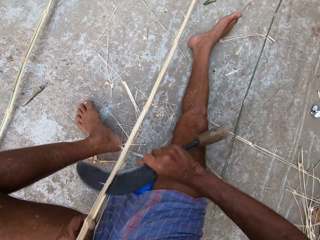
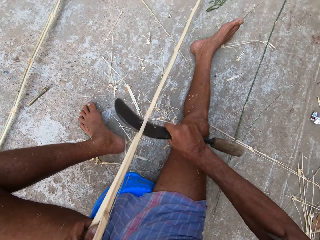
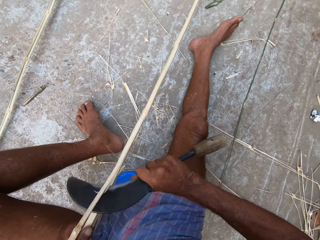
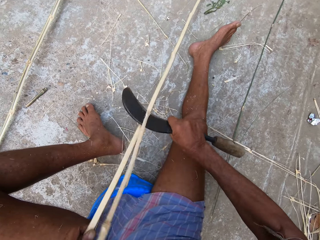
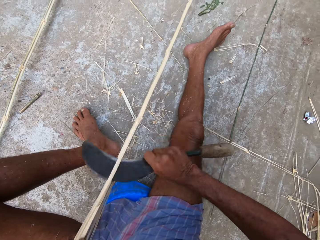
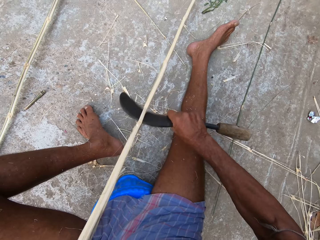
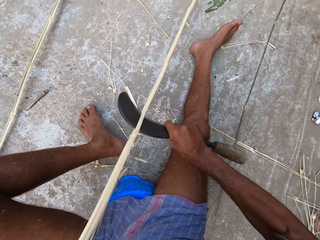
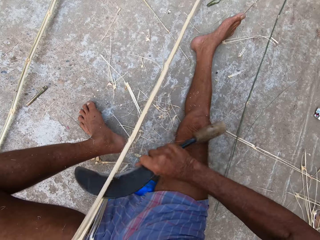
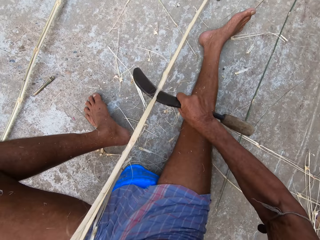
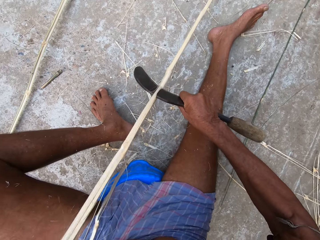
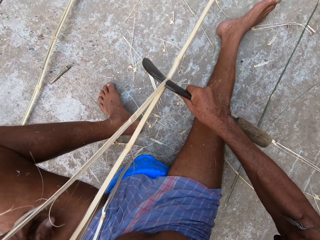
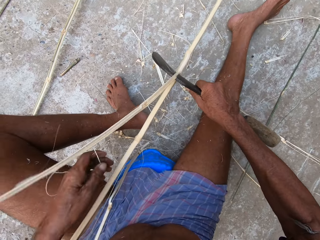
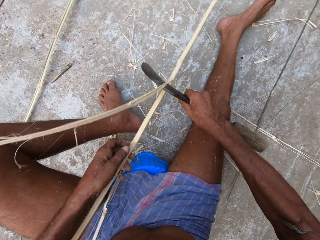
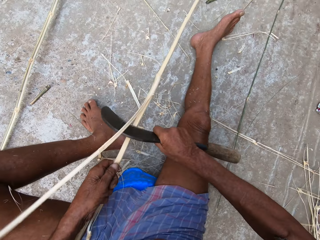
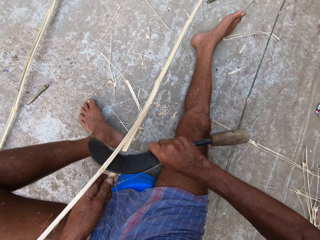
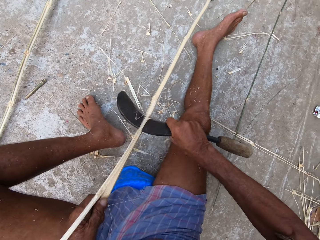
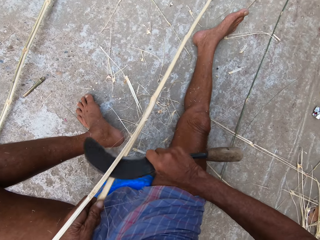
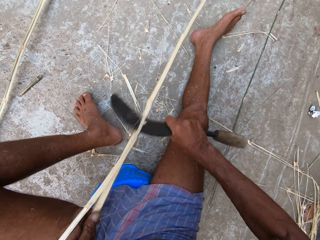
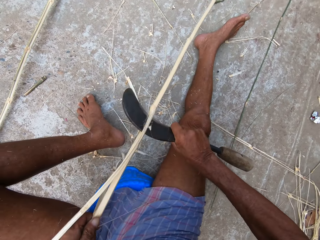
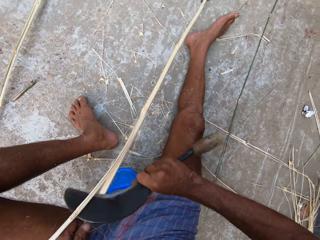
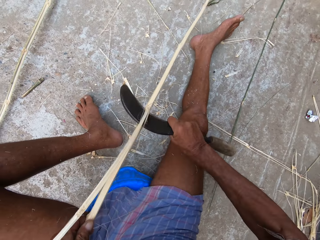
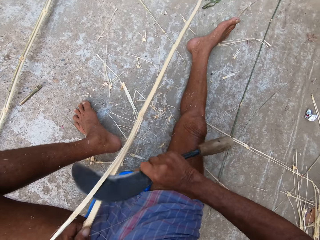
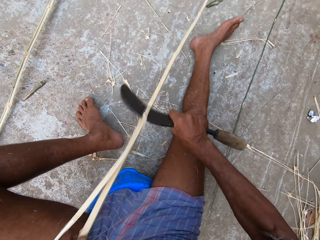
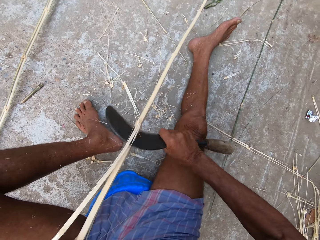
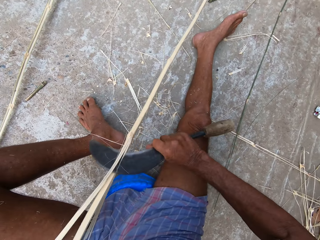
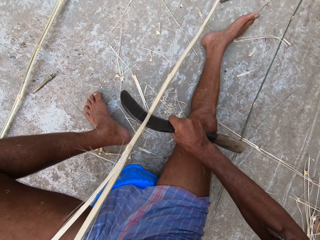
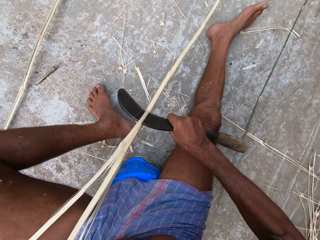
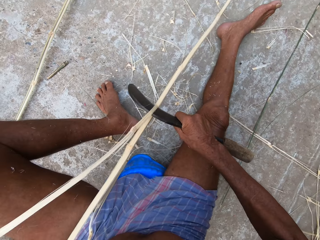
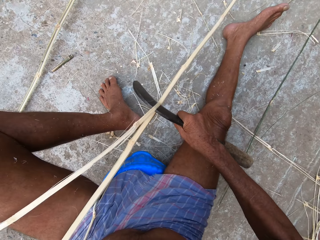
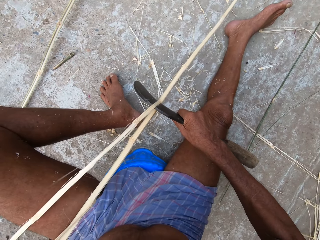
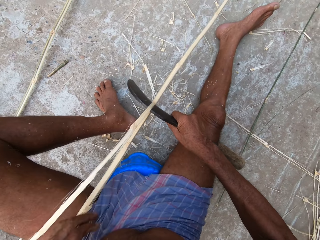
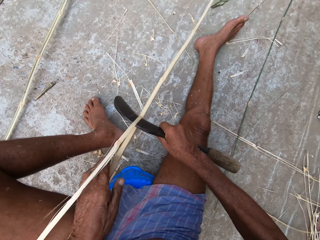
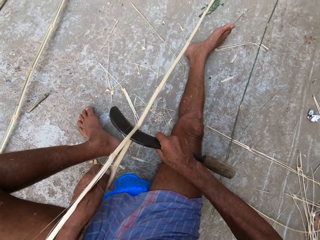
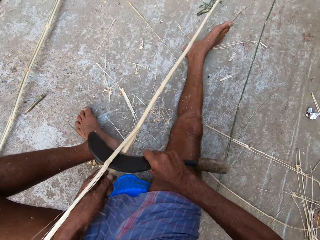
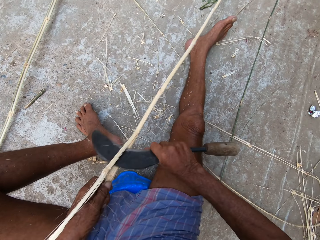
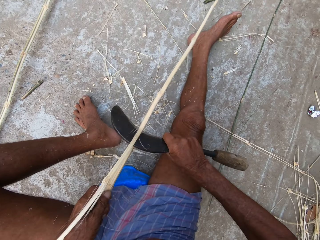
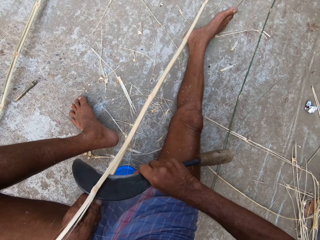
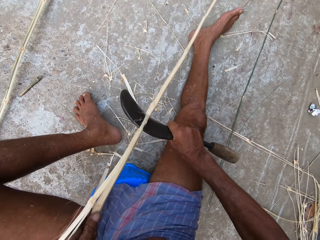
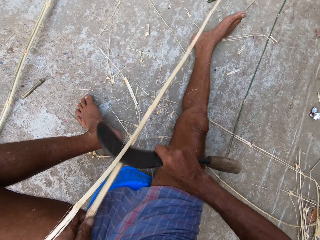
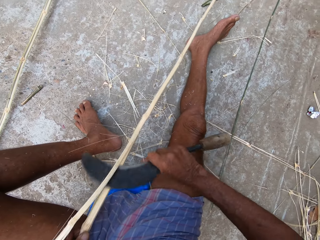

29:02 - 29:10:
The camera wearer holds the bamboo stick.

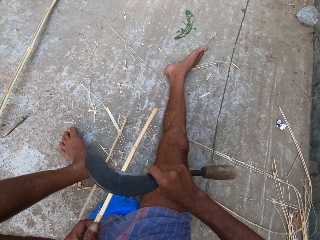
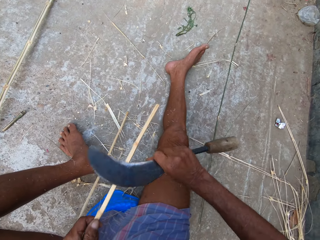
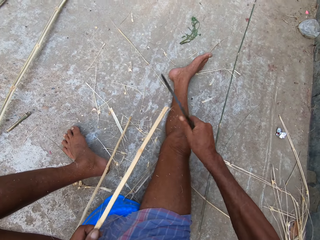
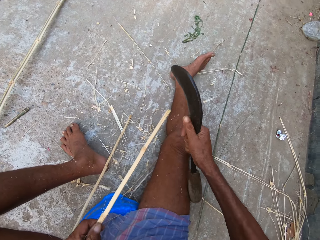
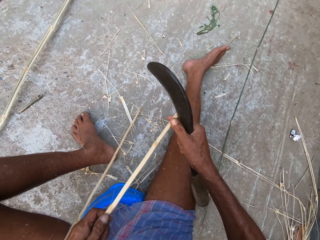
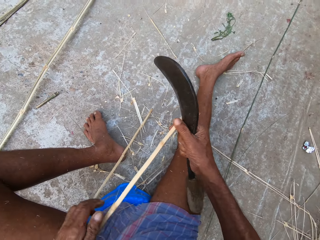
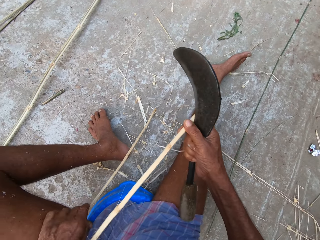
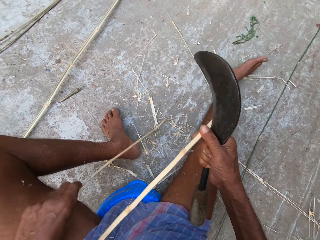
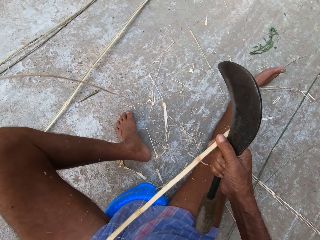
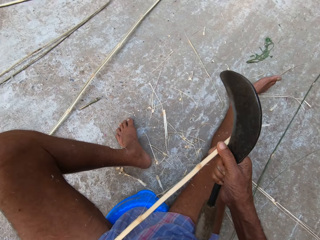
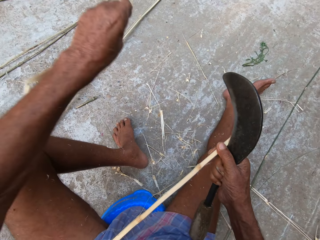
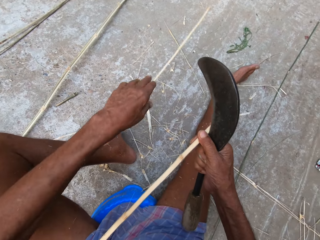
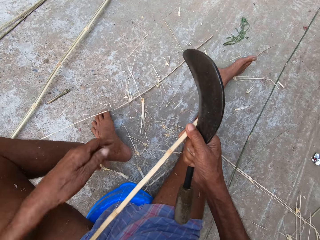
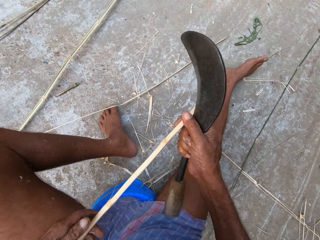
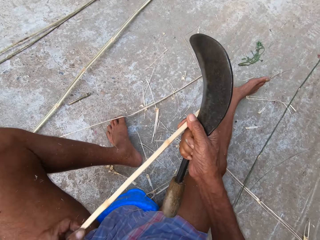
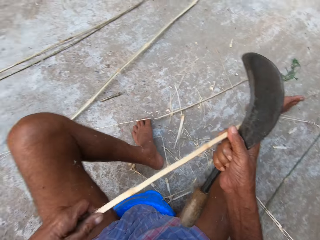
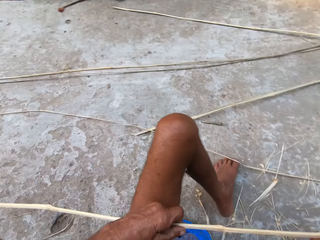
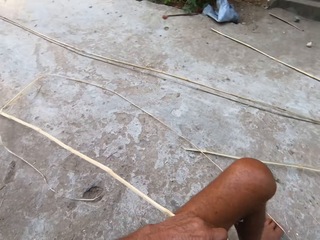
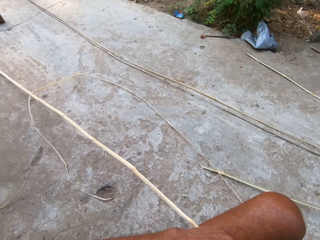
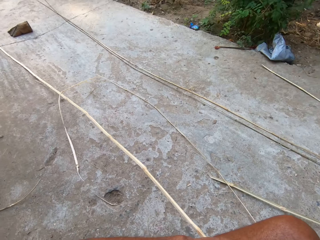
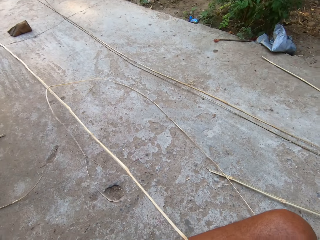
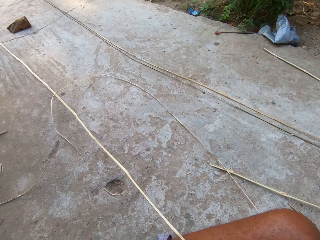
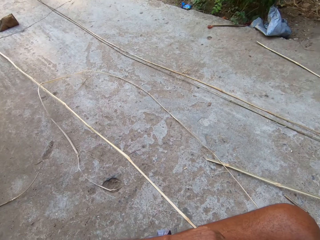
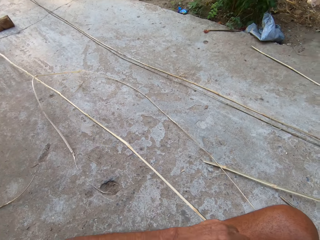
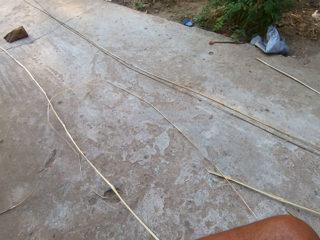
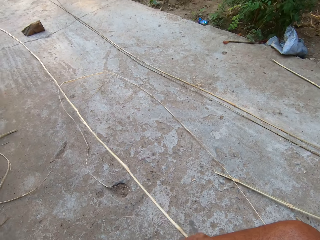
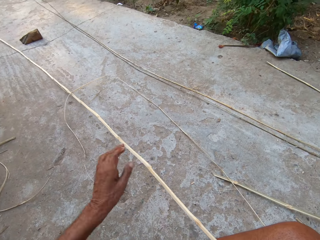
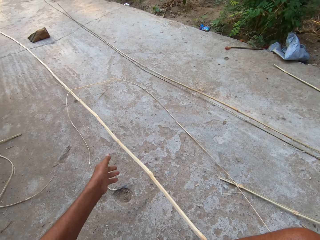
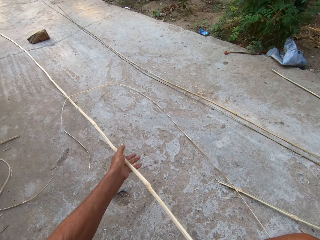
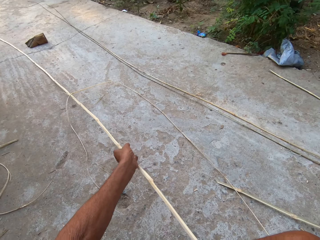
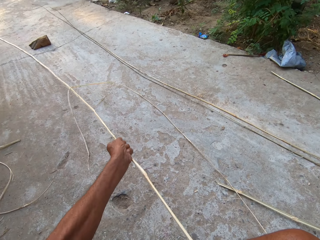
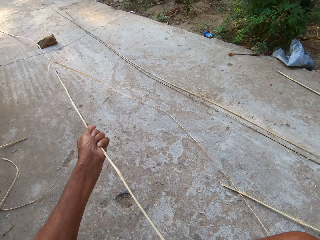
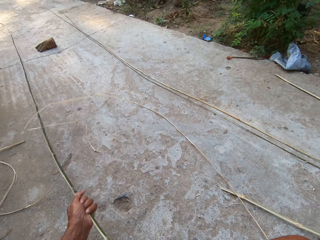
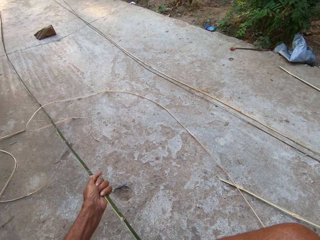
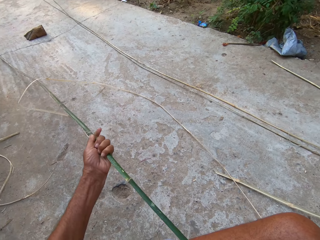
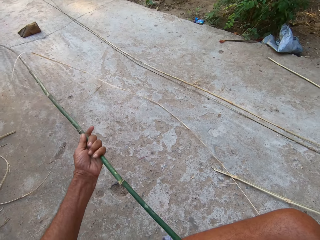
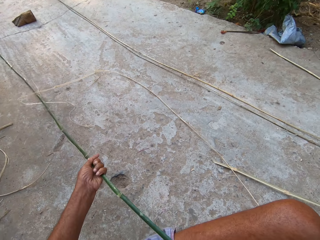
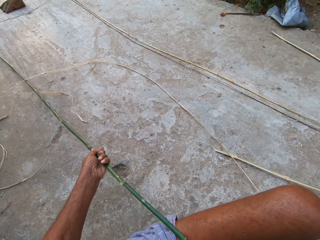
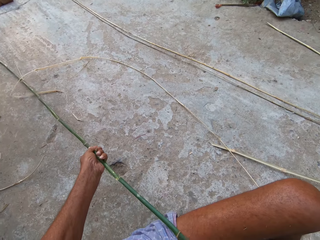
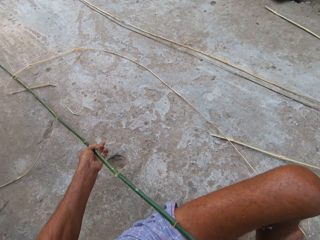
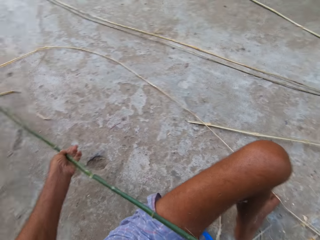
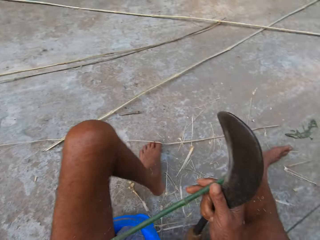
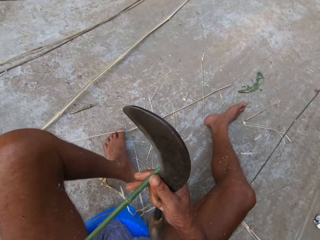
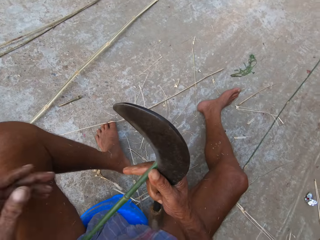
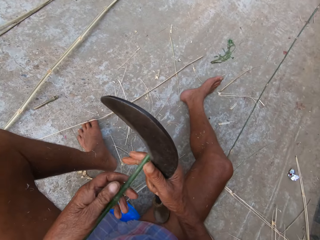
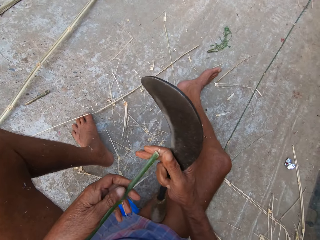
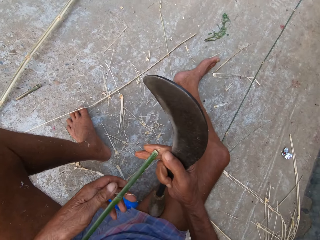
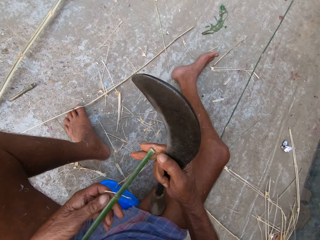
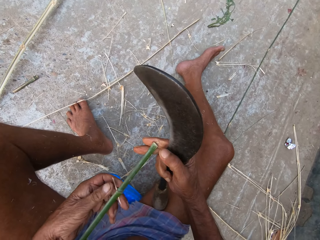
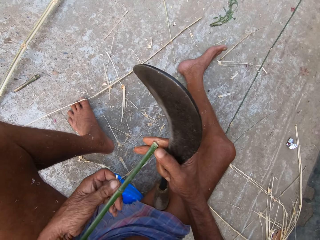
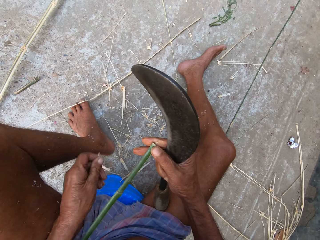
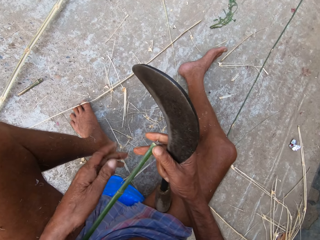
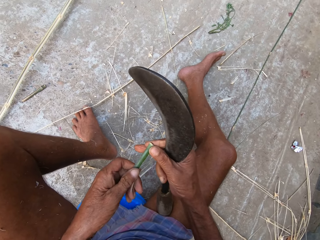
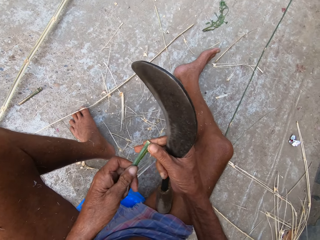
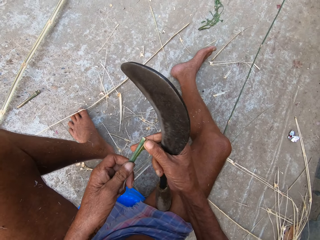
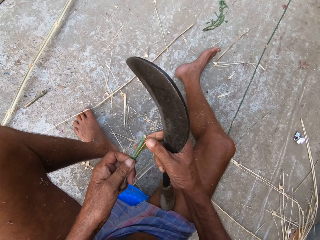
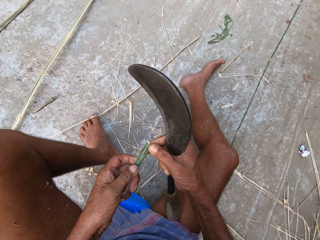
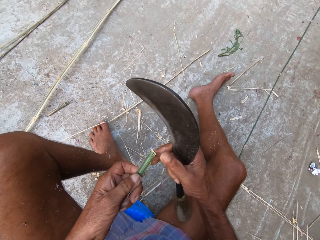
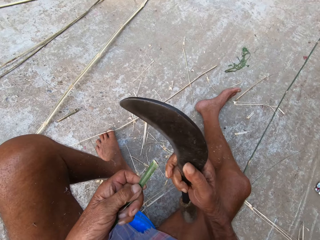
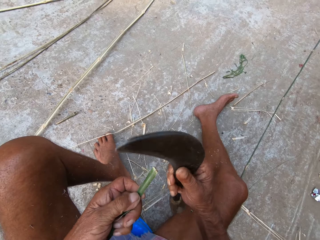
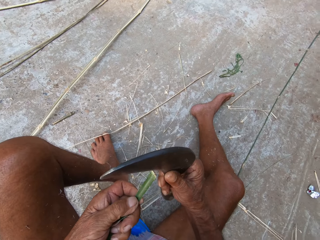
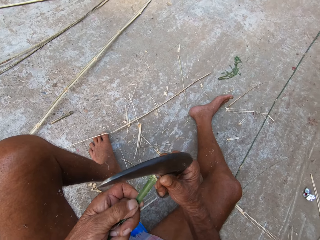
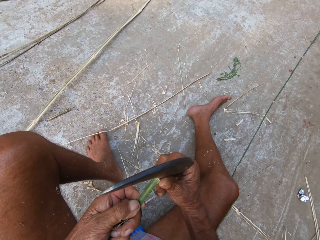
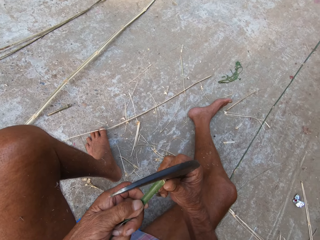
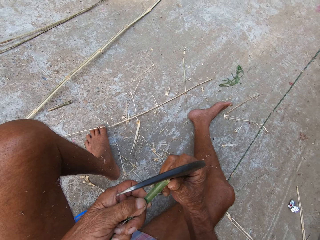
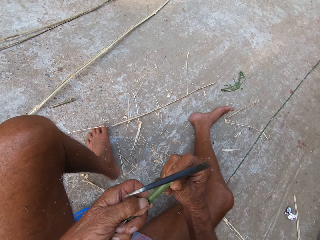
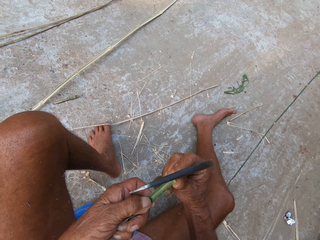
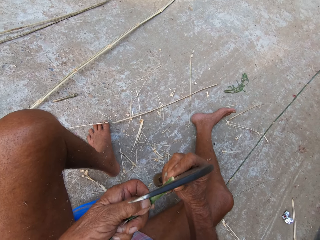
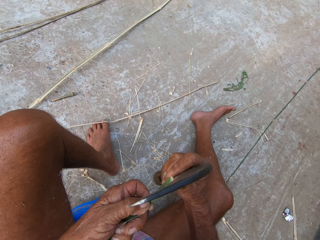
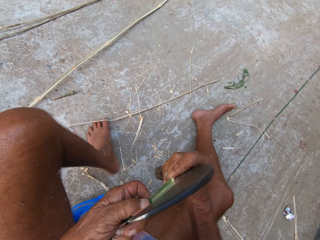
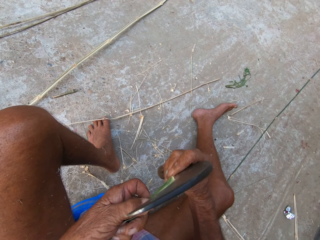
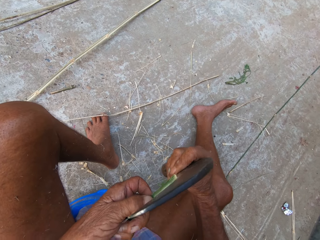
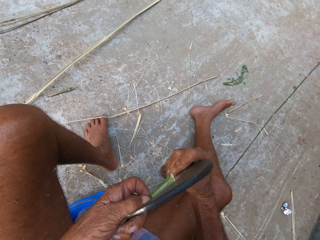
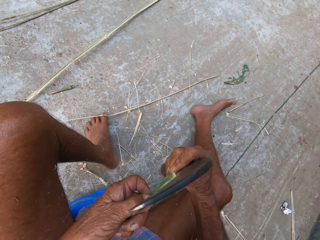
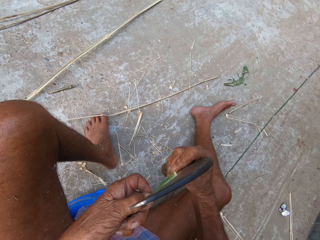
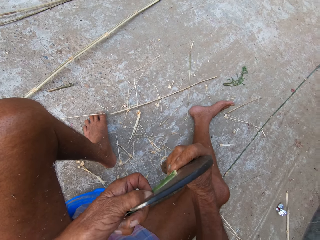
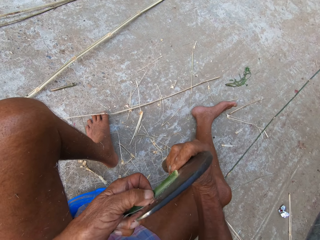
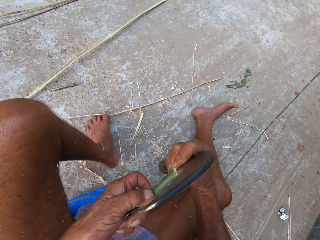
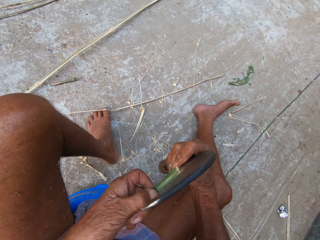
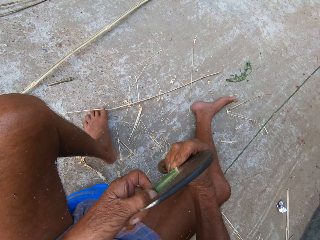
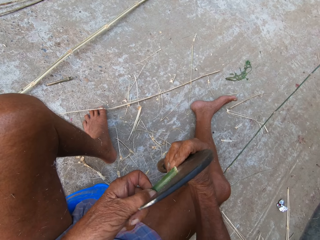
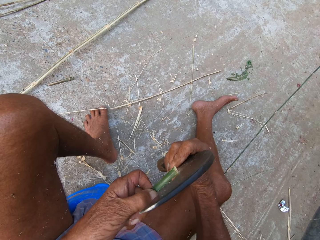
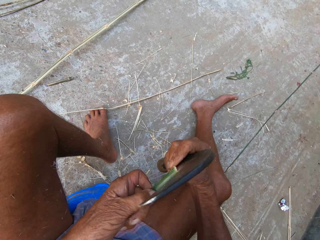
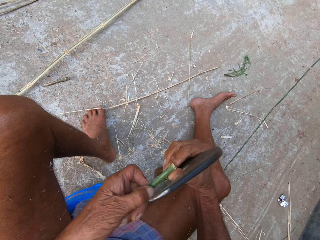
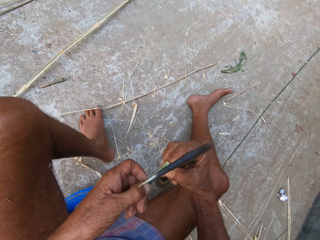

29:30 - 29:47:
The camera wearer grabs the bamboo peel and throws the peel on the ground. He holds the bamboo strip with both hands. He looks behind. He moves the bamboo strips on the floor with his left hand. He pulls the bamboo stick. He holds the bamboo strip with both hands. He slices the bamboo in his left hand with the sickle in his right hand.
